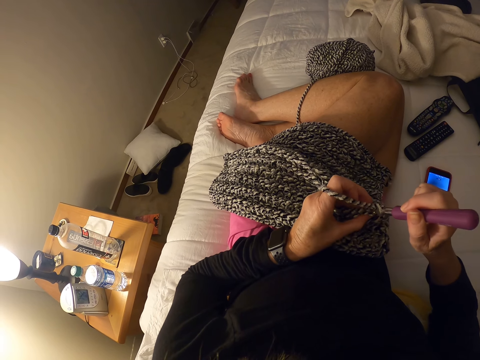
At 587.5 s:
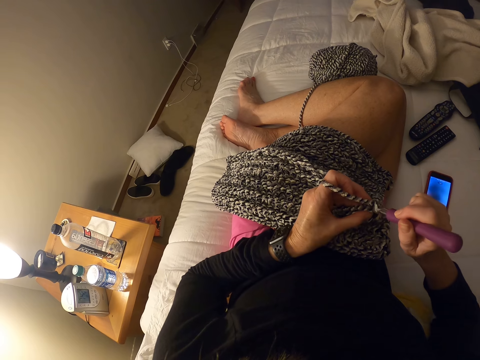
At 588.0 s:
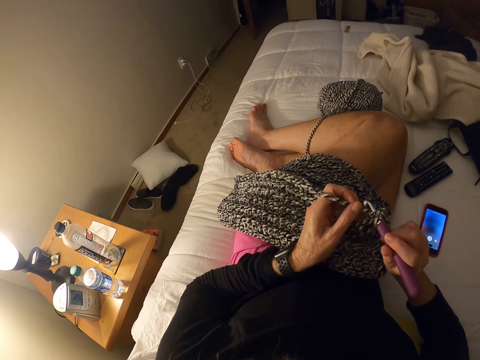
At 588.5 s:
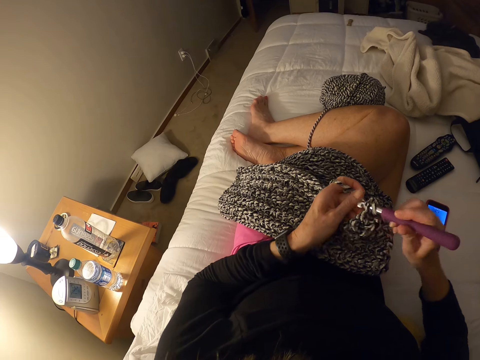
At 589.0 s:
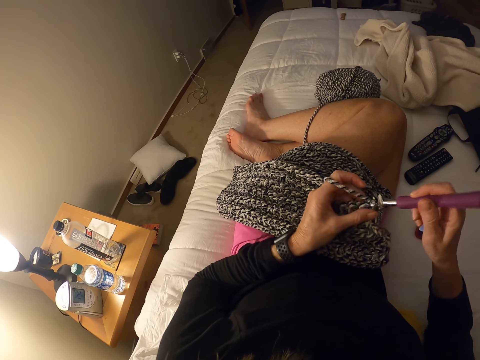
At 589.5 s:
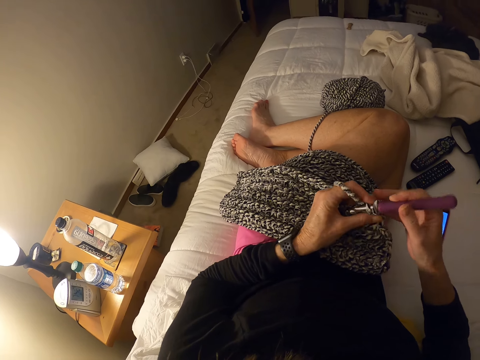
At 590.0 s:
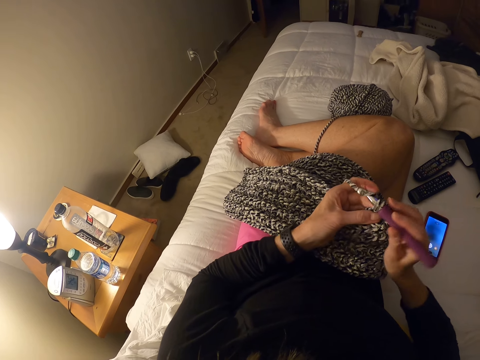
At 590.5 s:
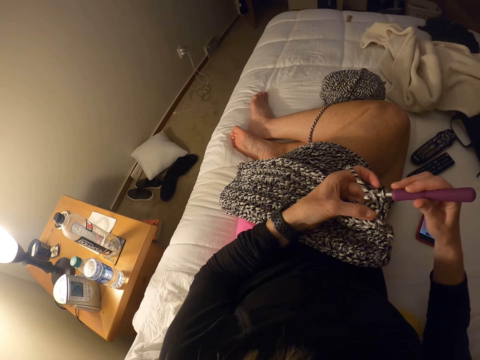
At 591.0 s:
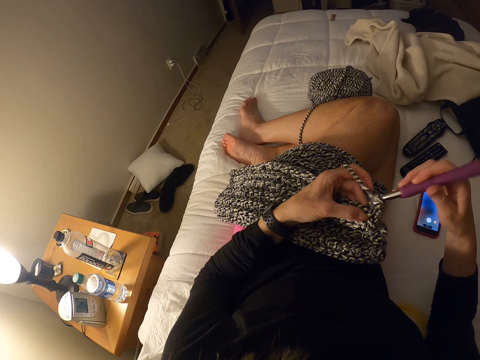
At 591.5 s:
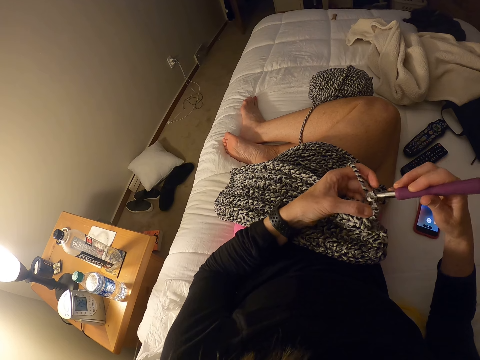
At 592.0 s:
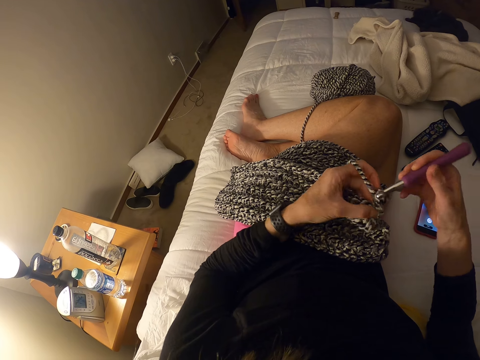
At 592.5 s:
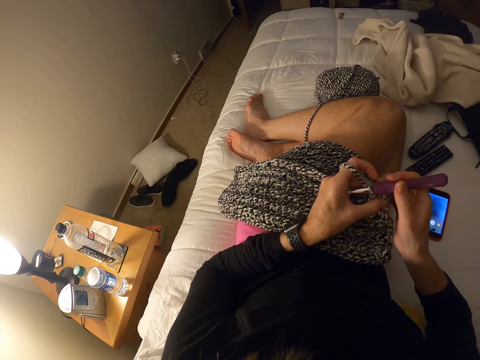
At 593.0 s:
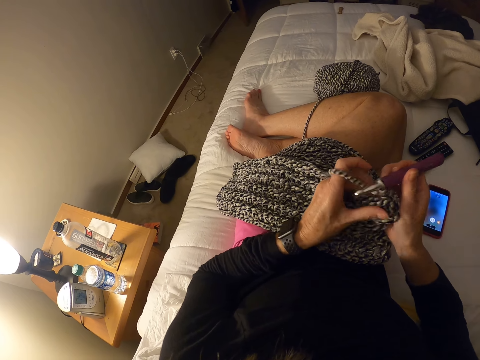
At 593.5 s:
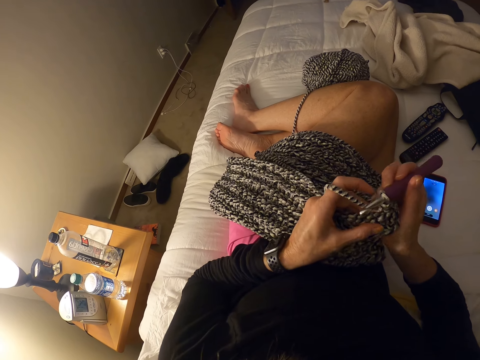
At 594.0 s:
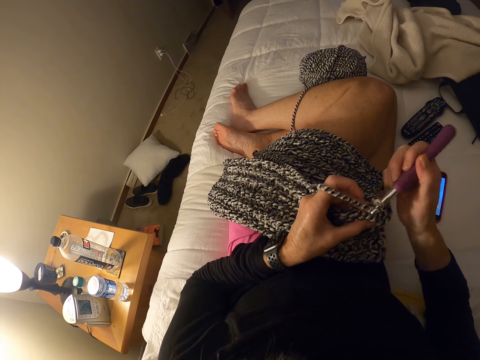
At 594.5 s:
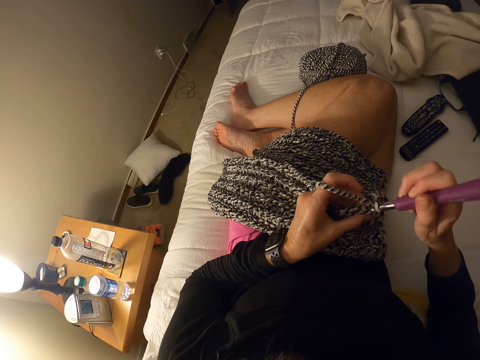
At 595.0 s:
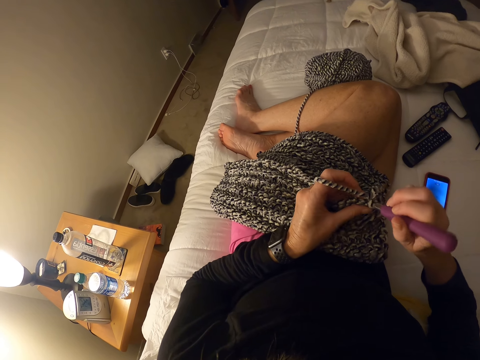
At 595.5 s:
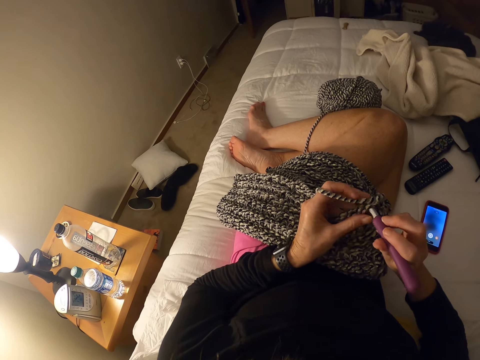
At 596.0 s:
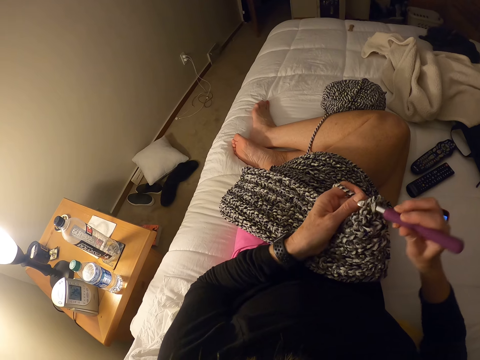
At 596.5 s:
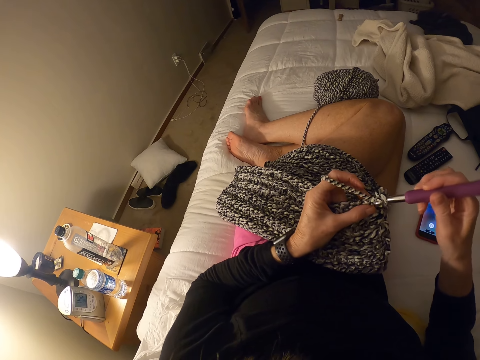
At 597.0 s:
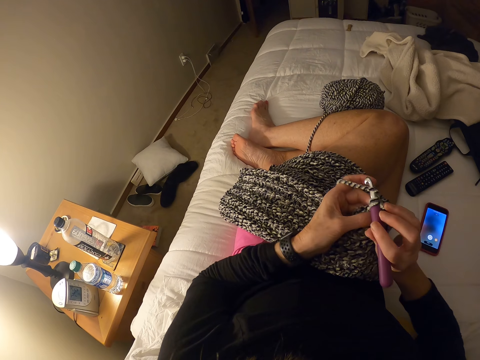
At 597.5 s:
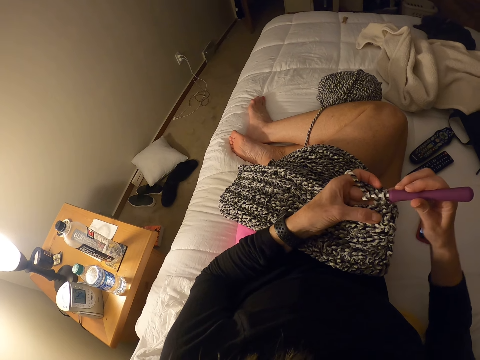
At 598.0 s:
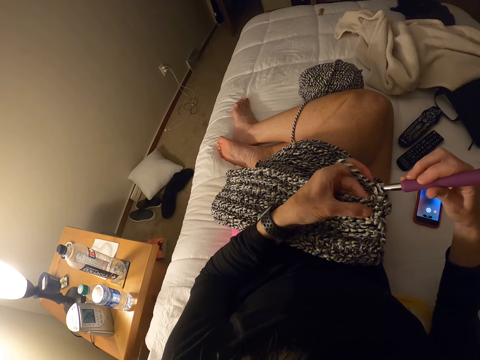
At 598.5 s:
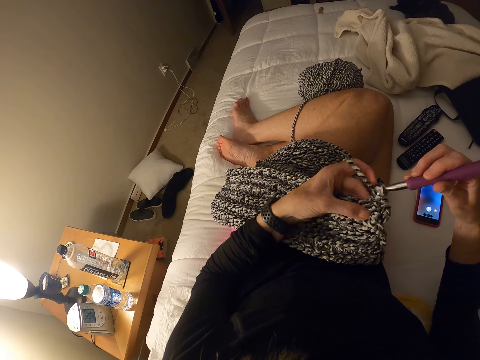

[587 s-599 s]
The camera wearer crochets a piece of garment with the crochet hook.

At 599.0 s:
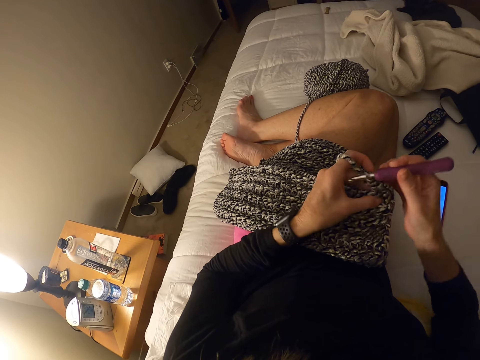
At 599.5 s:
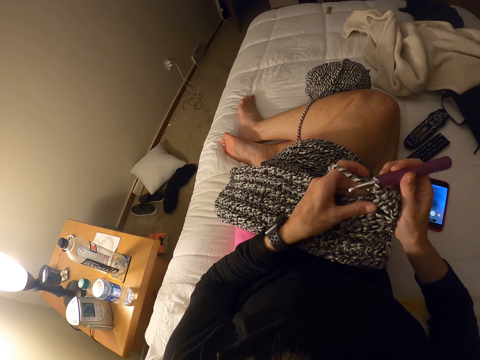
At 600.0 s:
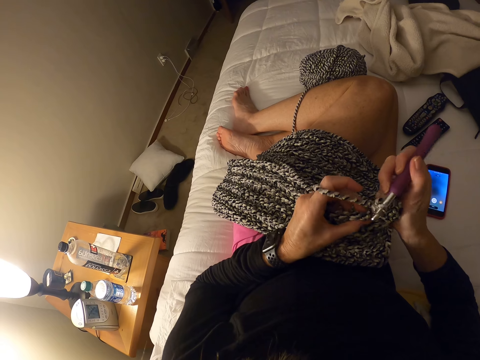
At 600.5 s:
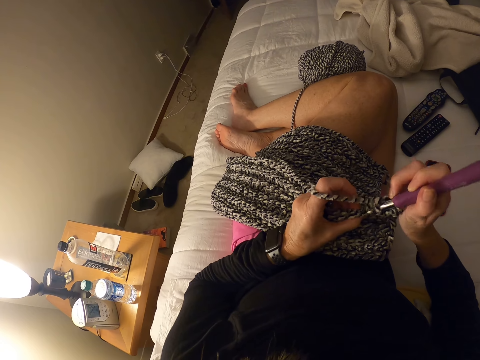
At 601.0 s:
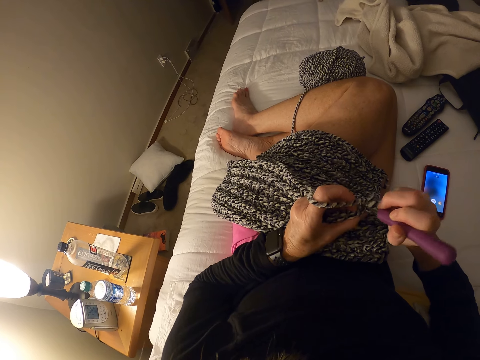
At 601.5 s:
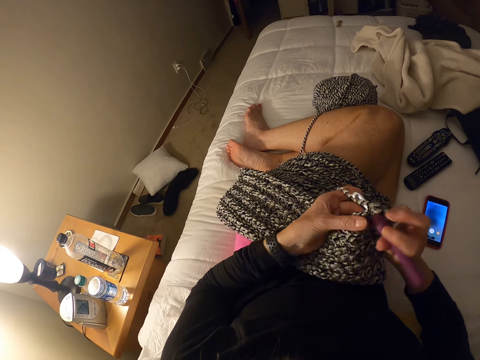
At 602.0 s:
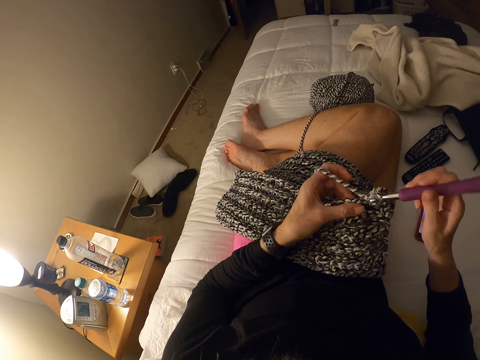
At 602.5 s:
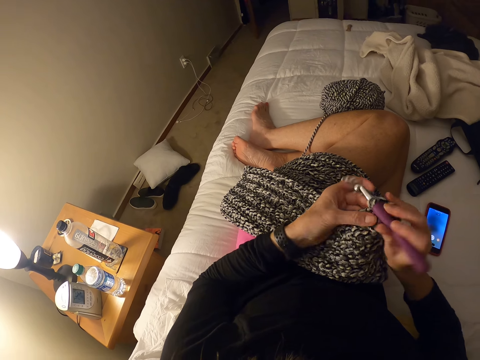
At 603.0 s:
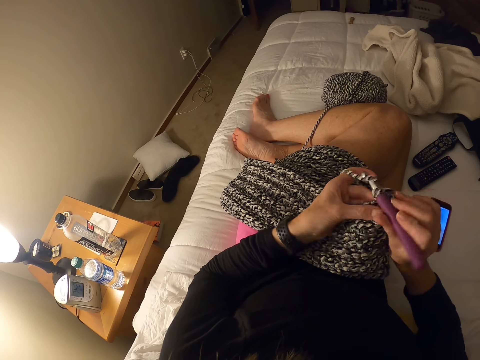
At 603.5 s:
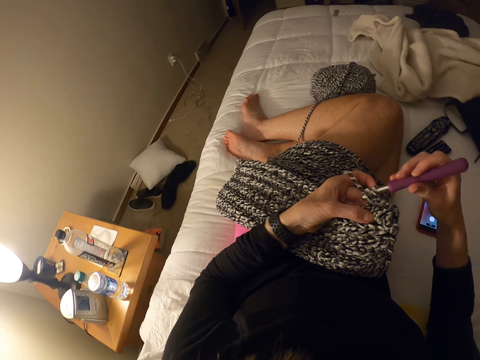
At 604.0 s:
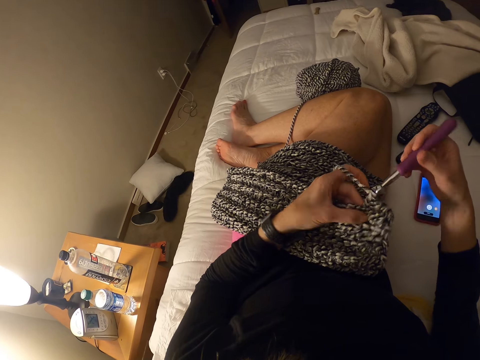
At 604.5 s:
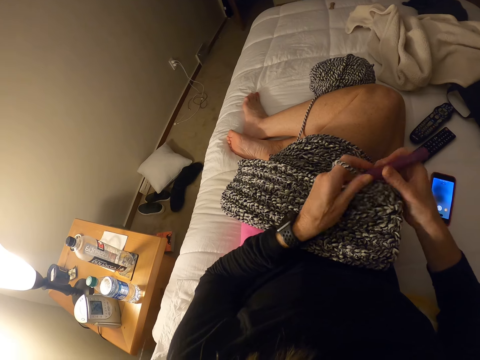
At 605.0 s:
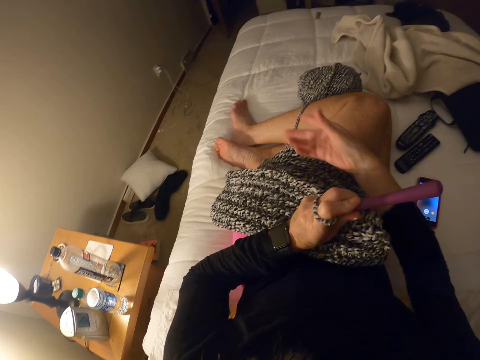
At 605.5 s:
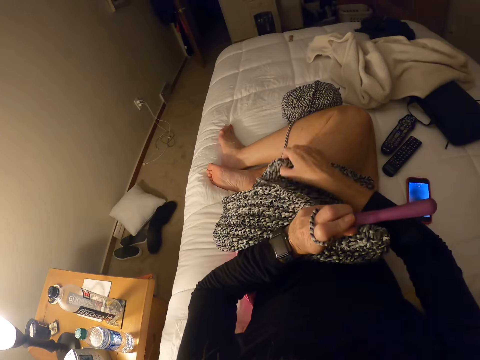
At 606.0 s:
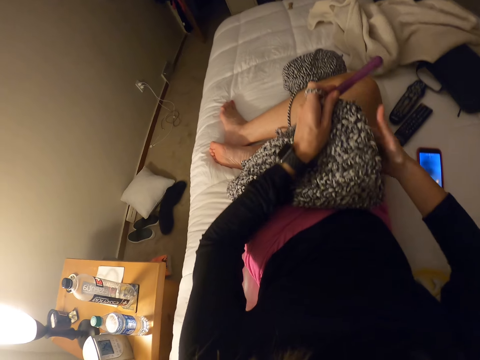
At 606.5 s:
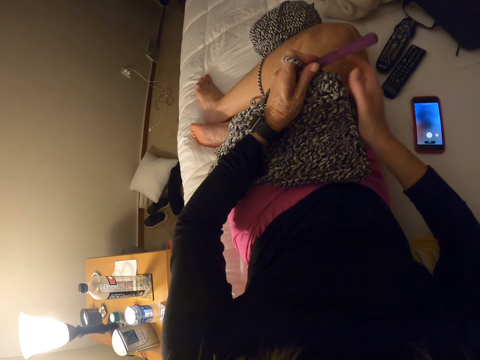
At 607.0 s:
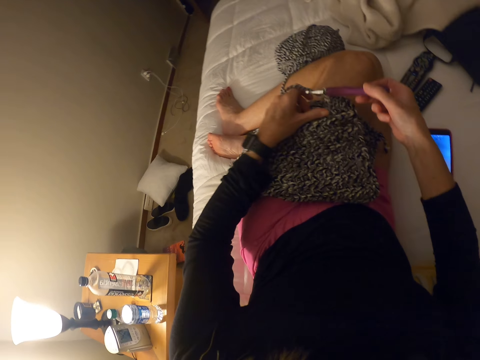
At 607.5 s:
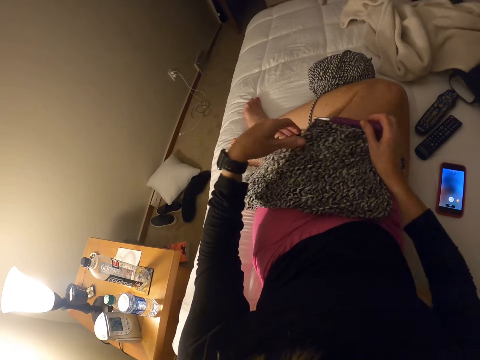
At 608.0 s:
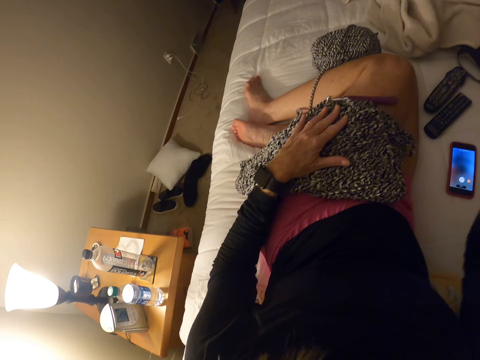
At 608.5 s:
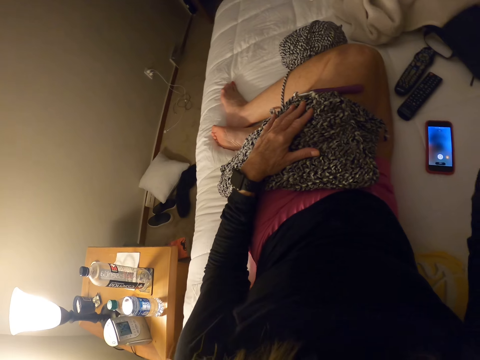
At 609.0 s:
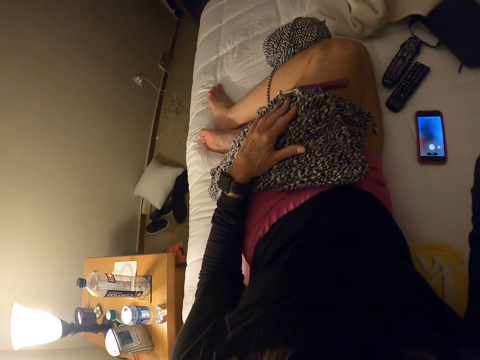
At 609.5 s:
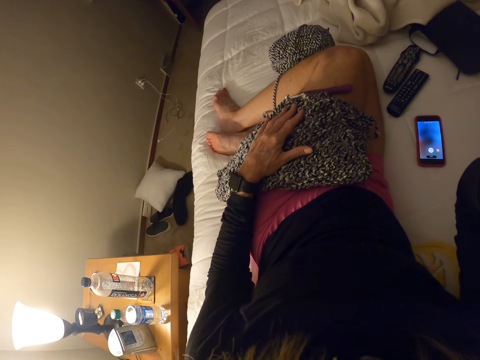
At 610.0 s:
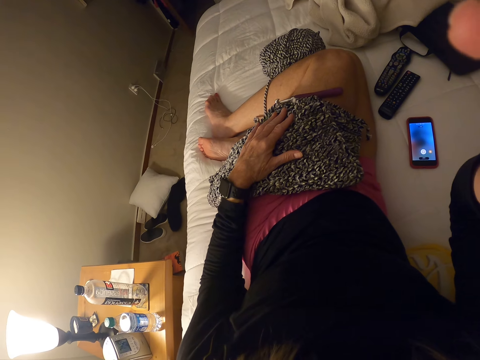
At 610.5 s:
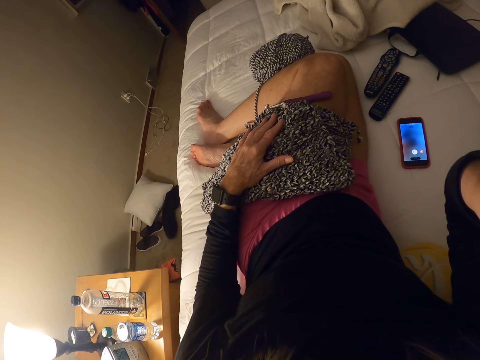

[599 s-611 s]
The camera wearer wipes the cloth. She pulls the cloth. She adjusts the piece of garment with her right hand. She returns her right hand to the piece of garment. She holds the crochet hook with her right hand. She places her left hand on the piece of garment. She lifts up her right hand from the crochet hook.
